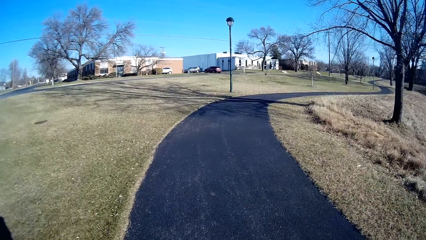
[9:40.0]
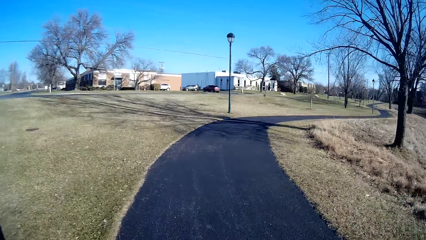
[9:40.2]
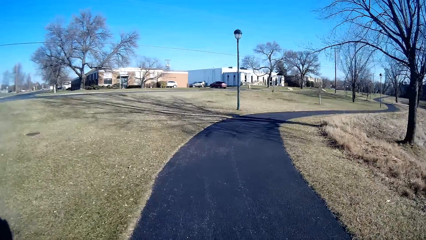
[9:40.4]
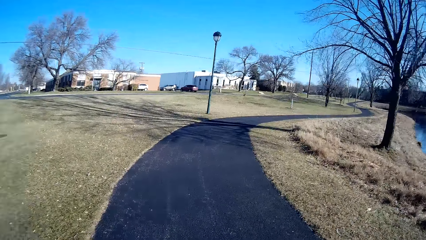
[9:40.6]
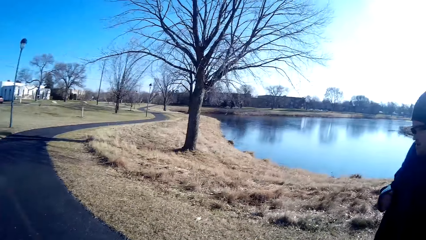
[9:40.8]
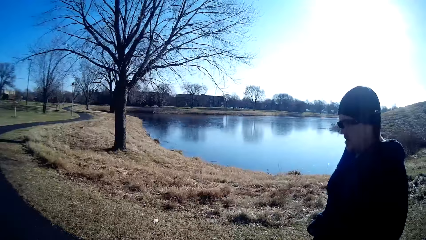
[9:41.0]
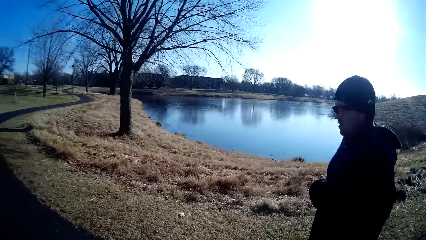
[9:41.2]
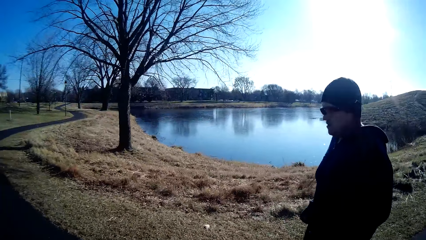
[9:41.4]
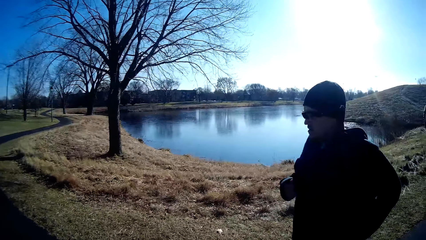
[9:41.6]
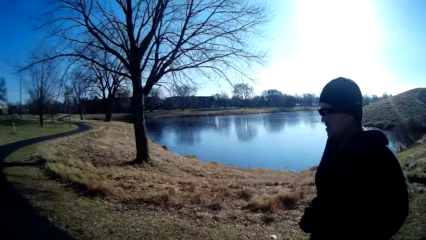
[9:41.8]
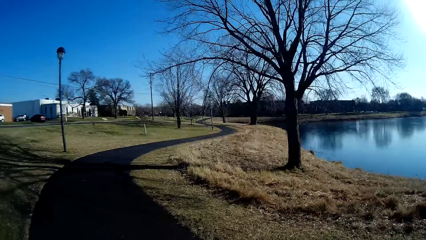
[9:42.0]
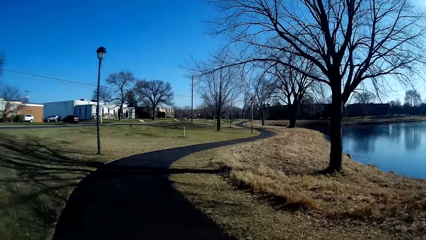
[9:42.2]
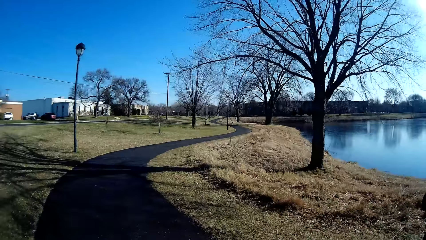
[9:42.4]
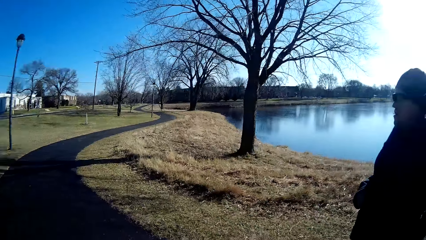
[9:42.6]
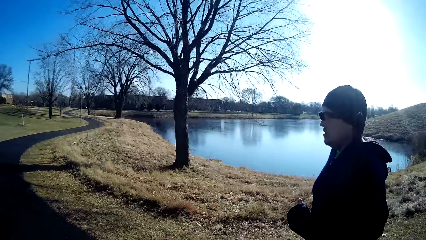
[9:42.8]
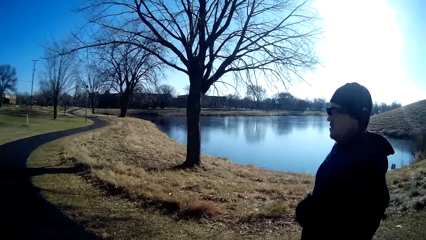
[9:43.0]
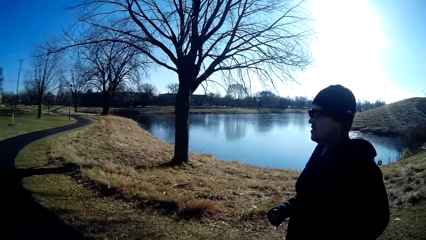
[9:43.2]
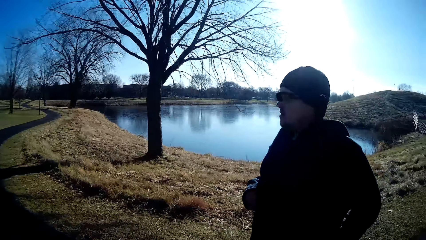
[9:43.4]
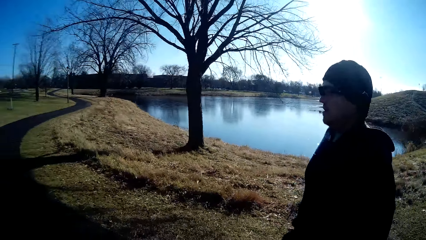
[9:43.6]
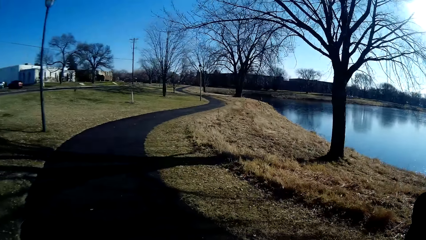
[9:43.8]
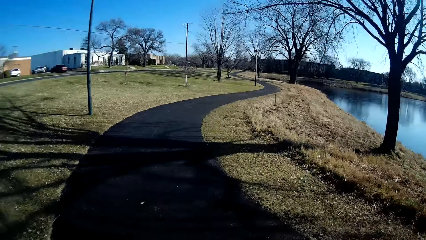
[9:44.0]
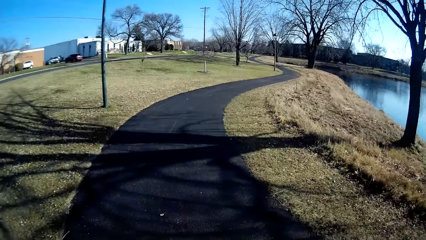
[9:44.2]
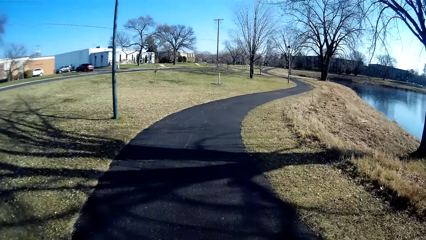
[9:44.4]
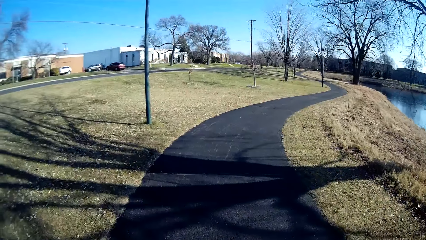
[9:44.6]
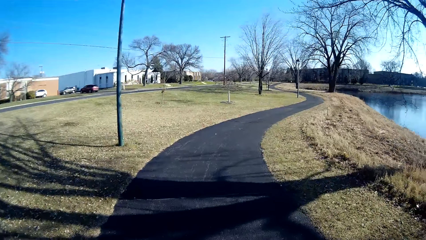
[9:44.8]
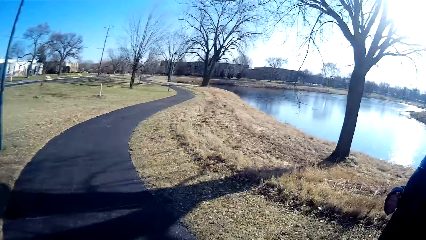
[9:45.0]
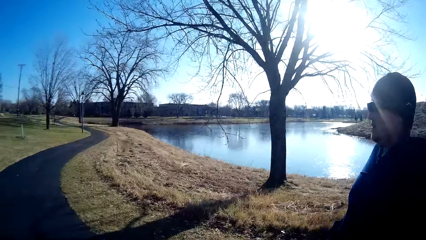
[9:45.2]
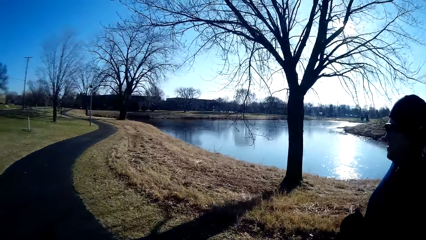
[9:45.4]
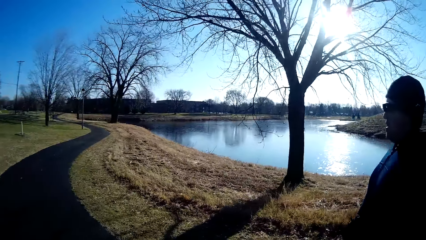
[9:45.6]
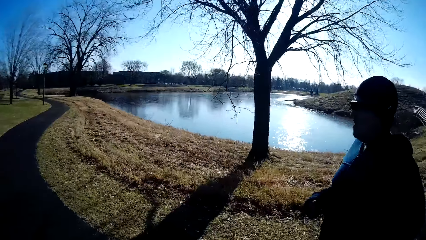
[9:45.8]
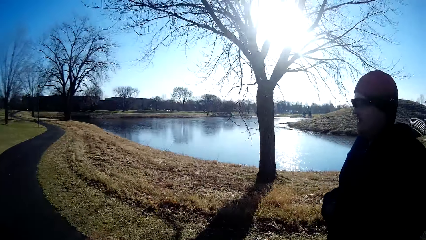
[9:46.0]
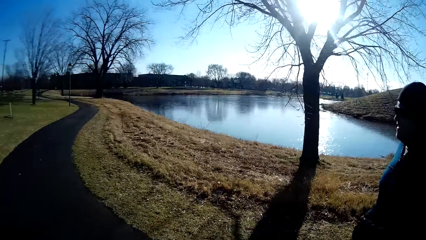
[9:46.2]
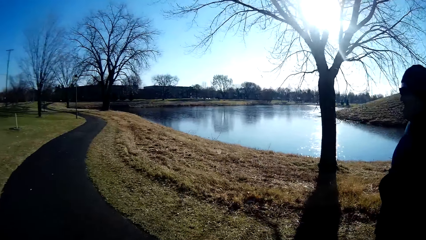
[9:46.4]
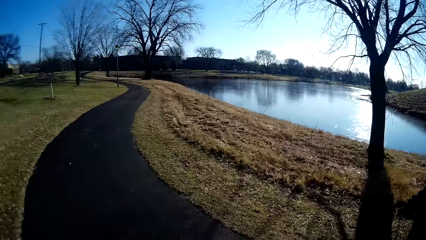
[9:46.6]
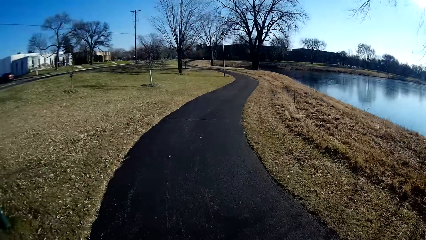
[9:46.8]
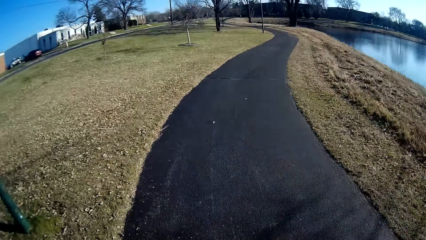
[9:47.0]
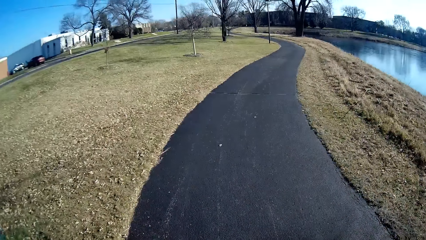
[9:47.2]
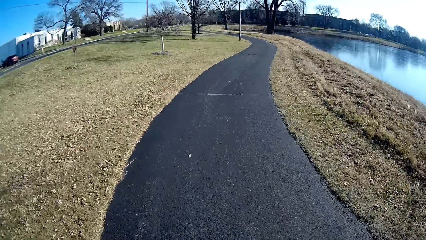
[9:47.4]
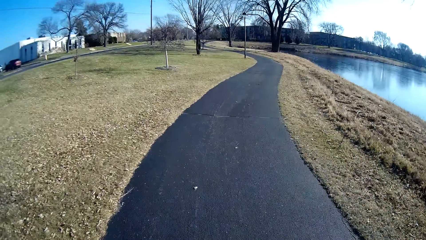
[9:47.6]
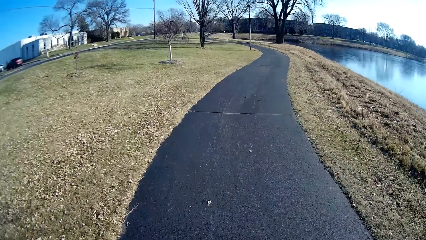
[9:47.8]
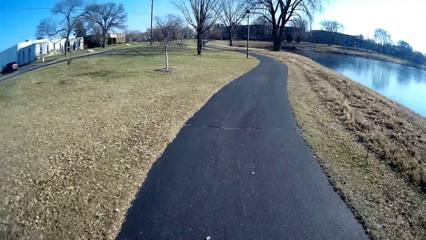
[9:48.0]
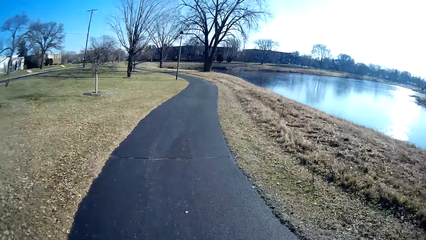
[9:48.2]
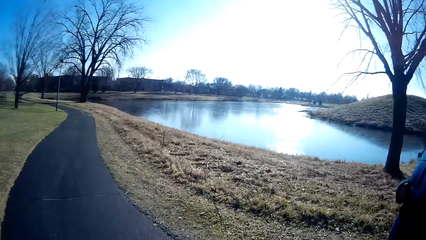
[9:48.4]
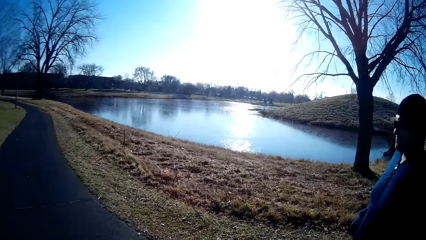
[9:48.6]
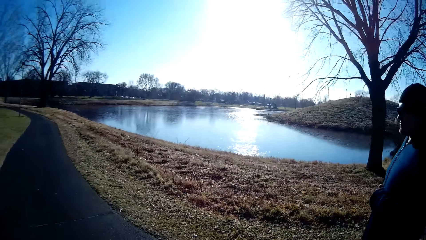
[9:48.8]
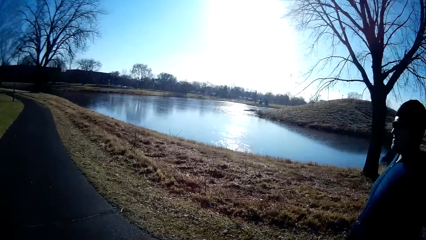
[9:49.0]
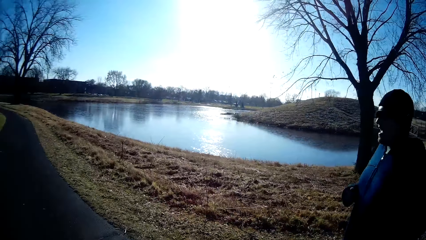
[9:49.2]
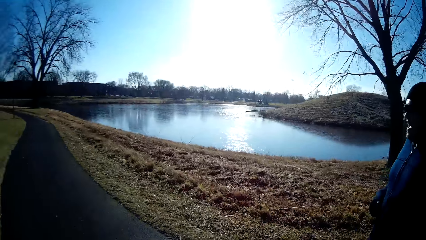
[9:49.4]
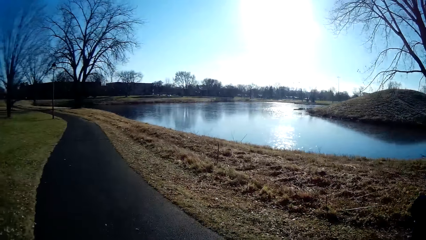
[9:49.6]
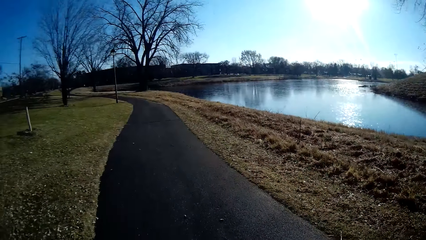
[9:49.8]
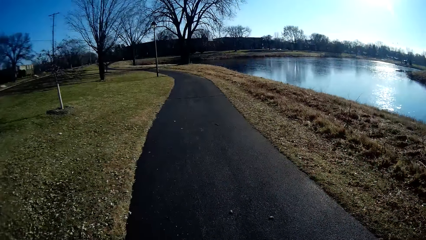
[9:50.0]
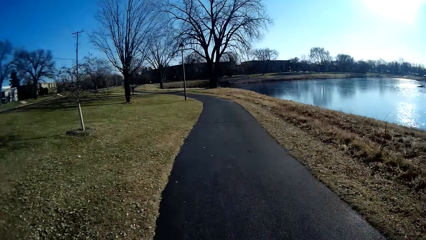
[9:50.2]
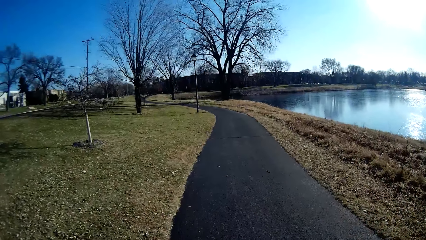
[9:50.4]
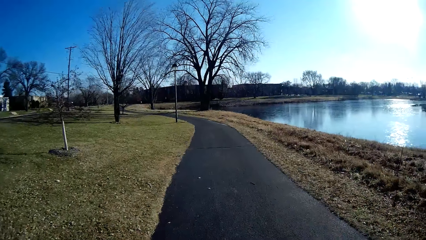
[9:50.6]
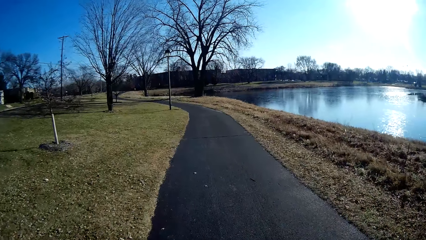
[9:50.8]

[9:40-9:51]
A person runs on the road beside the camera wearer. The camera wearer jogs on the path with the person.

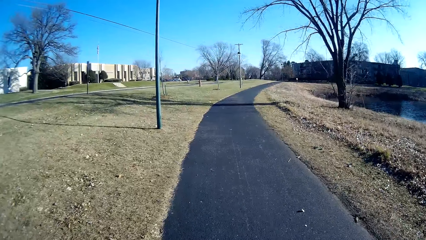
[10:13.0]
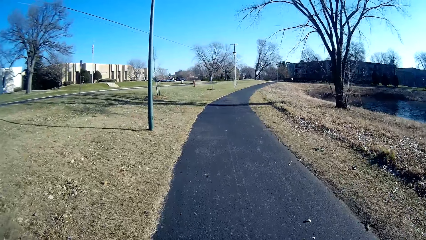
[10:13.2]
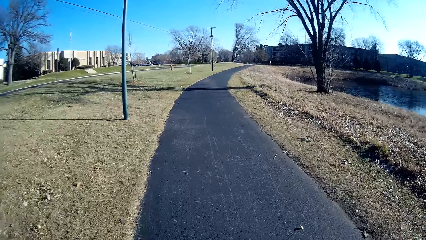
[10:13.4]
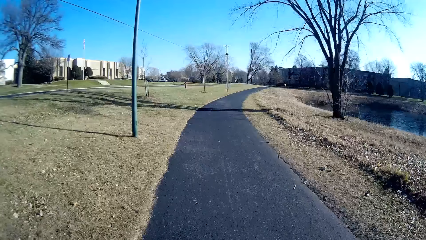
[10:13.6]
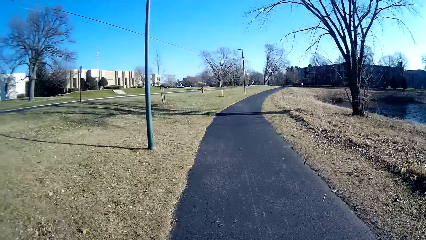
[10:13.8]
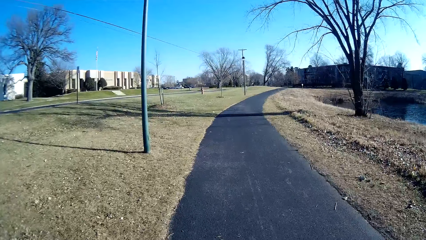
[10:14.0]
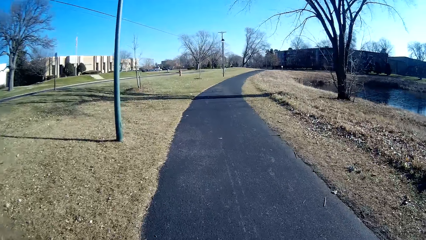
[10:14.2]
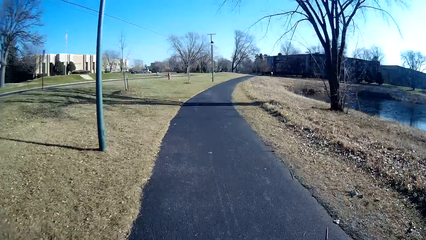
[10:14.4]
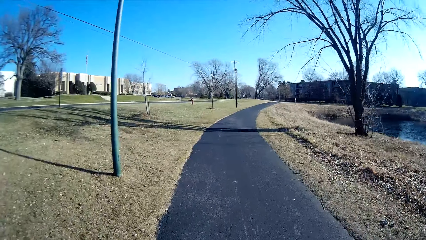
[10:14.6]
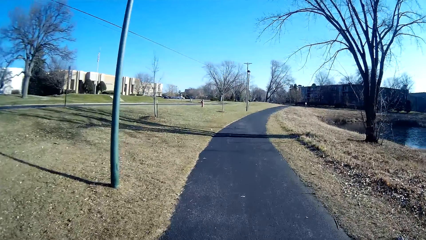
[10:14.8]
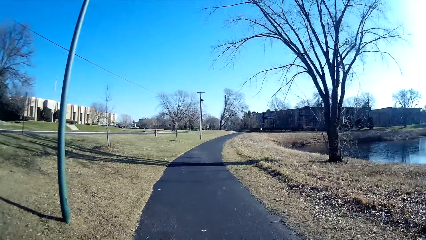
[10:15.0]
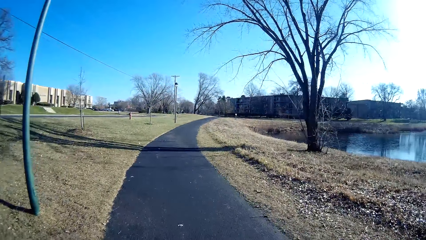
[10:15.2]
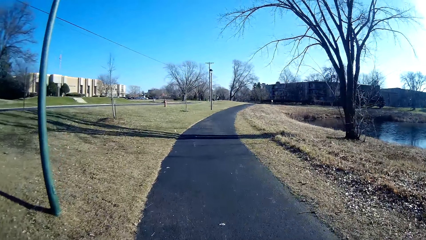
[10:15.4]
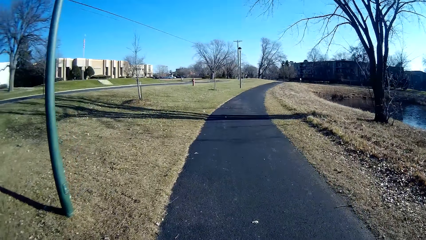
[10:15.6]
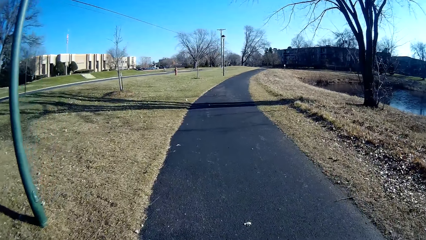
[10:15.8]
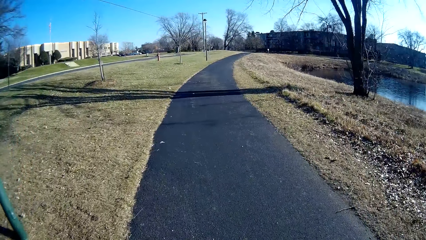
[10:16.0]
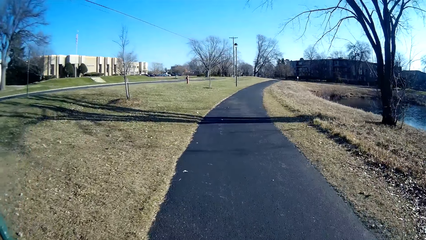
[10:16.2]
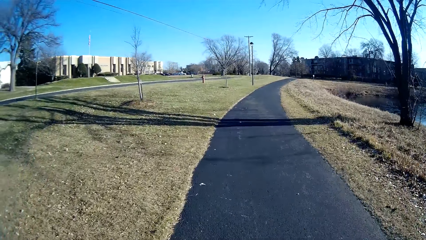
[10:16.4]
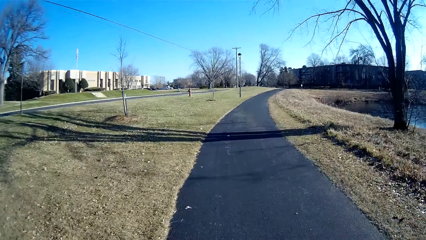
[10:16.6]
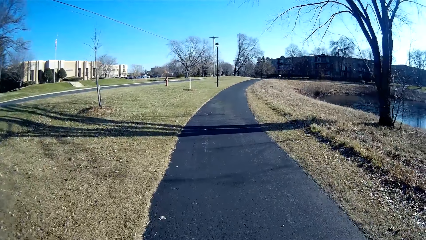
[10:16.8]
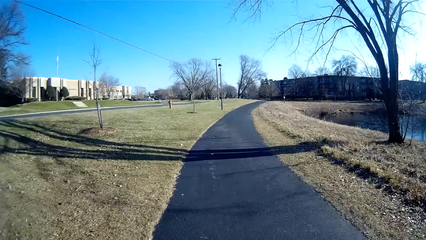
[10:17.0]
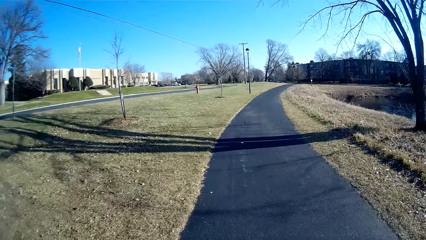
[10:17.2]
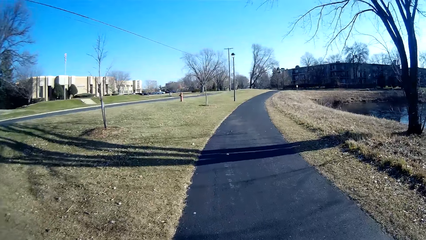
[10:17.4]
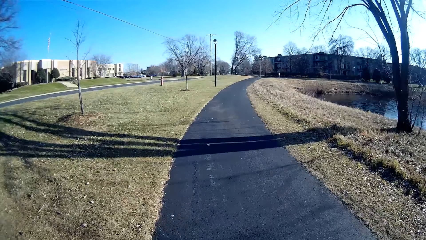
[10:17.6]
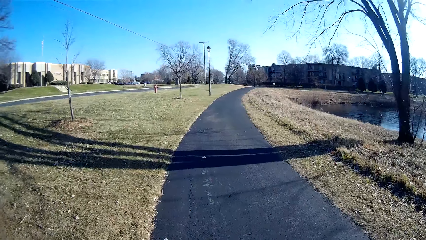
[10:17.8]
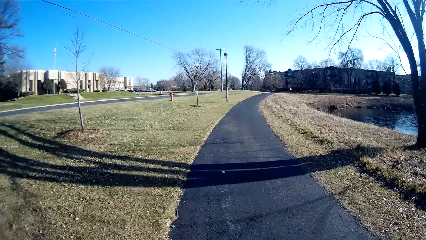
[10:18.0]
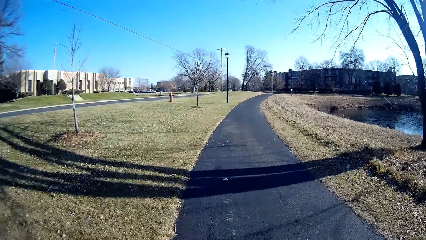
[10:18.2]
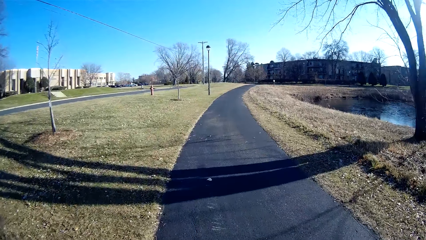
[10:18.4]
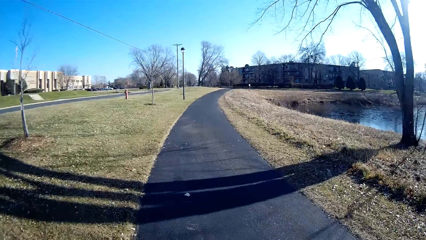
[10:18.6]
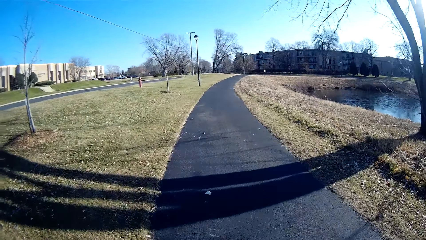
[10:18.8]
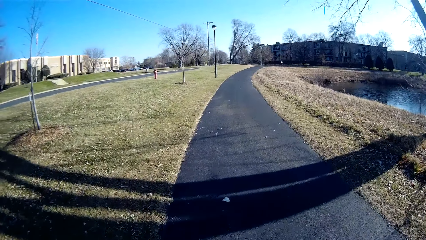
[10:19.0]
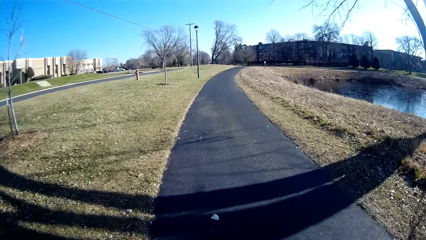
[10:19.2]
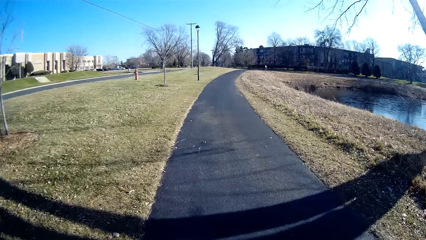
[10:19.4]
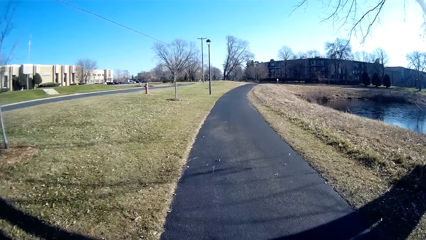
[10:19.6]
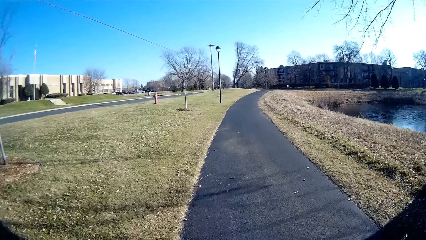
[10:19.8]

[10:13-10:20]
The camera wearer runs on the road.
